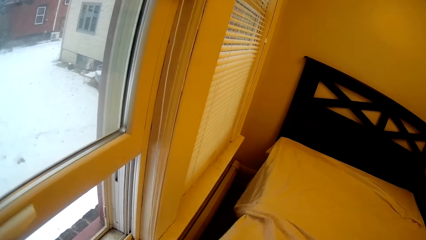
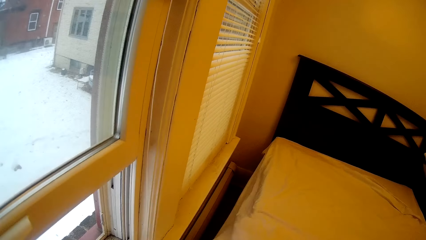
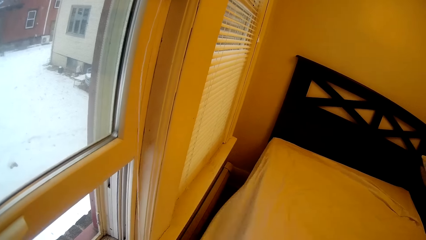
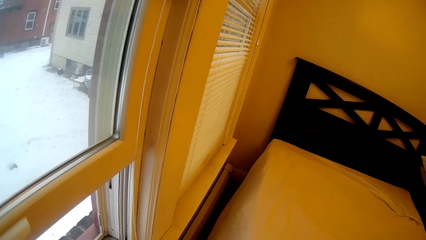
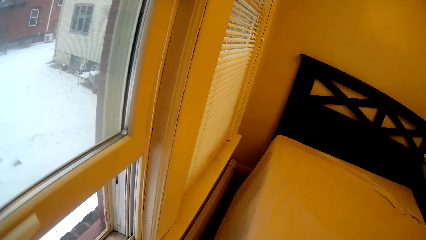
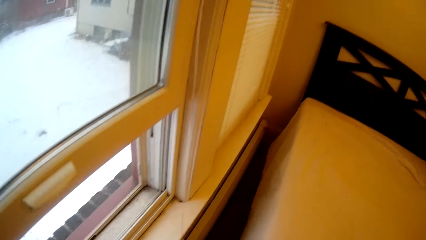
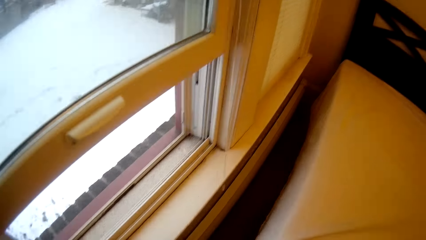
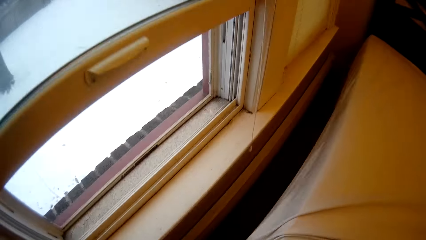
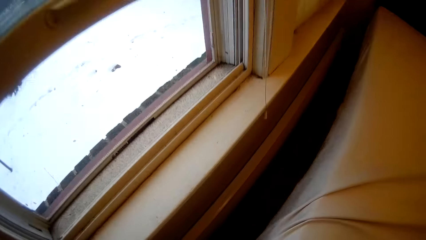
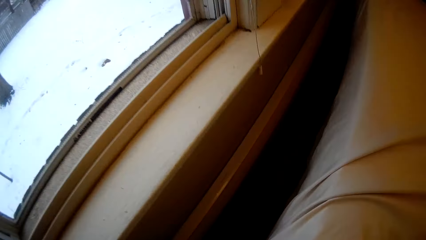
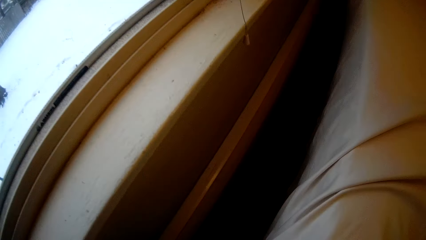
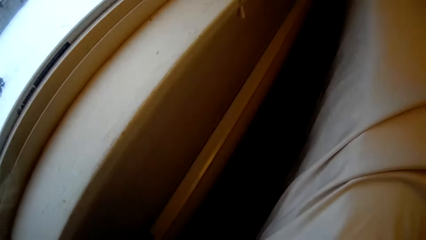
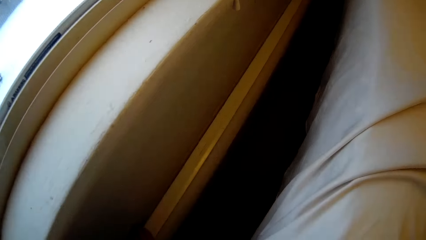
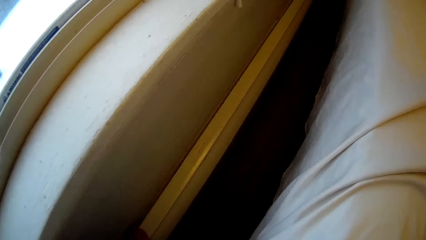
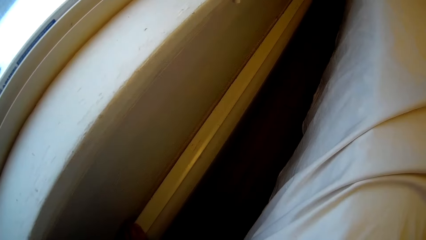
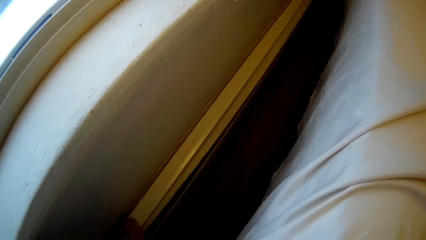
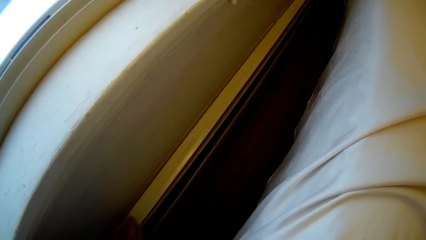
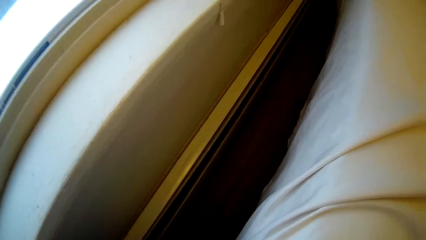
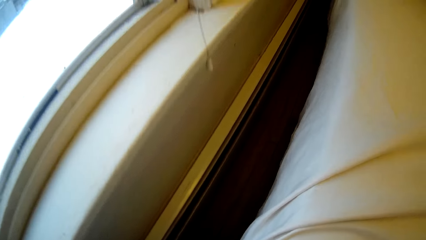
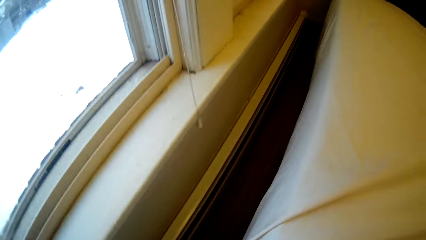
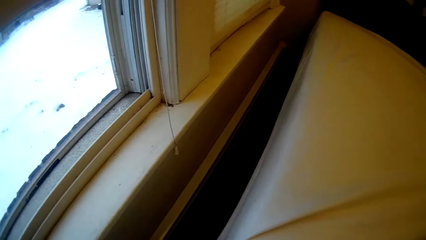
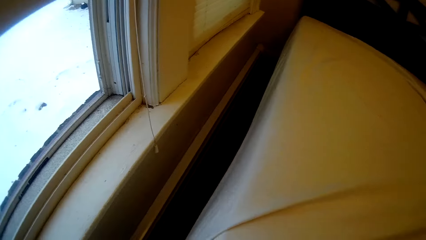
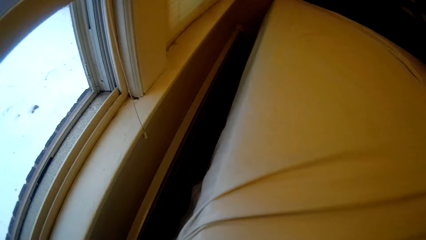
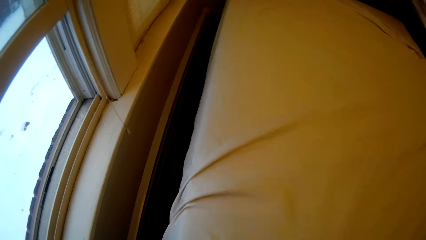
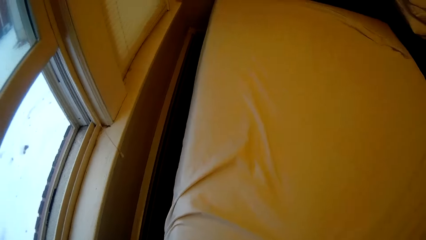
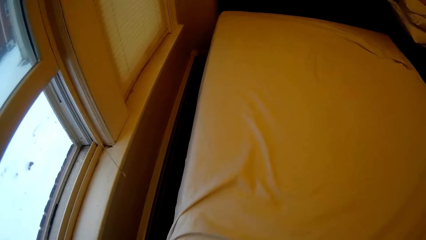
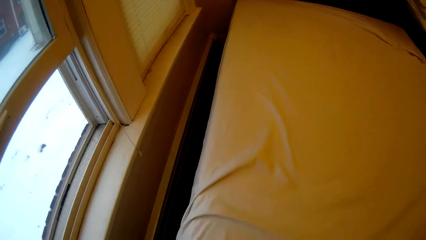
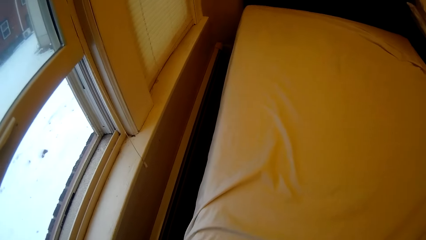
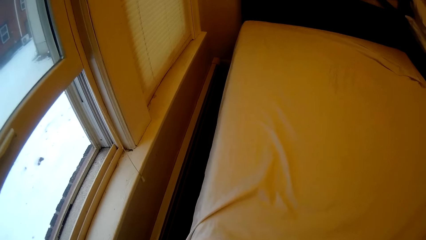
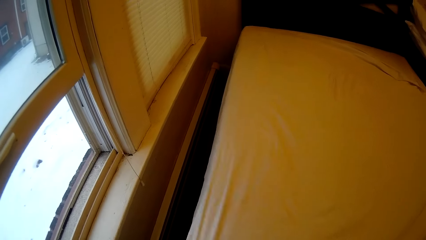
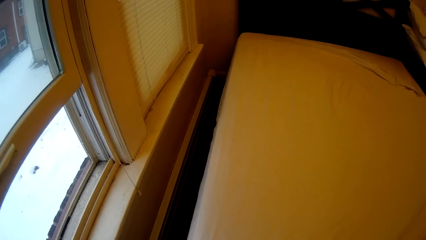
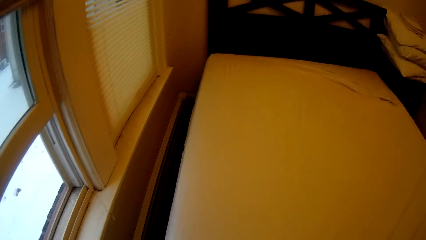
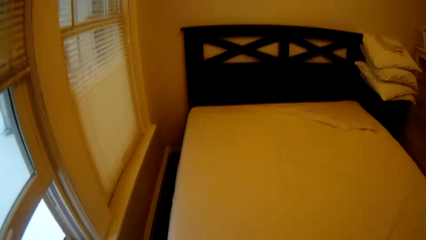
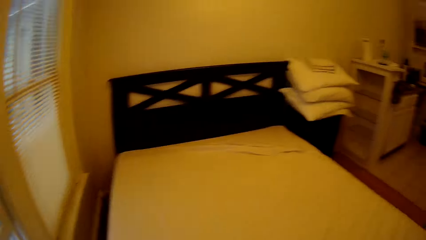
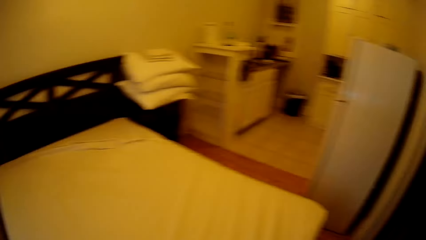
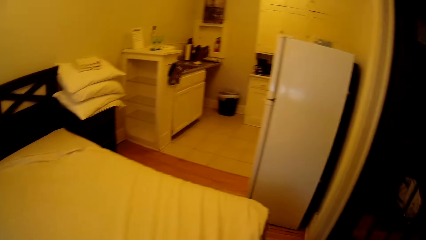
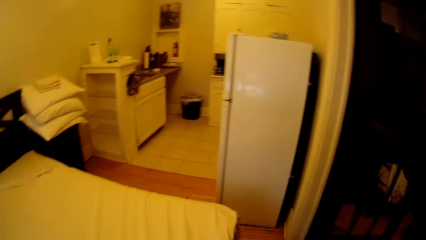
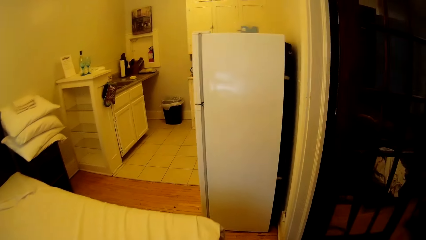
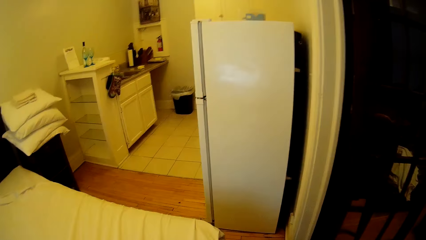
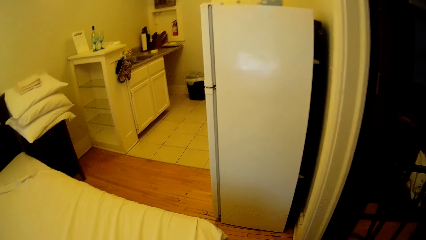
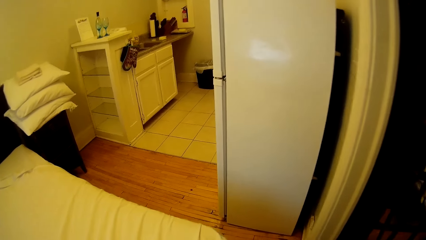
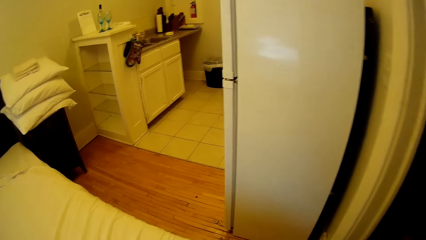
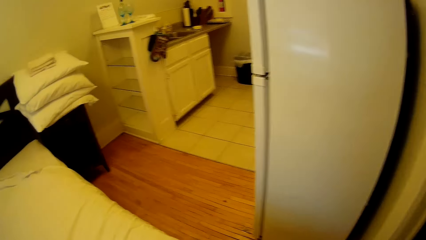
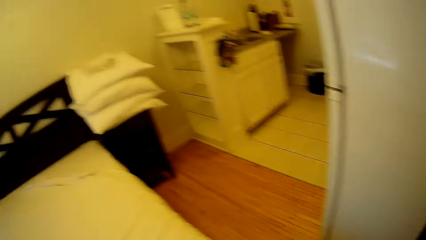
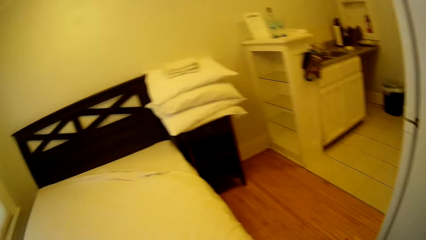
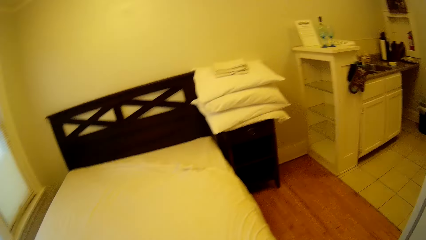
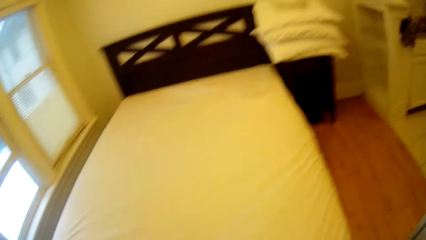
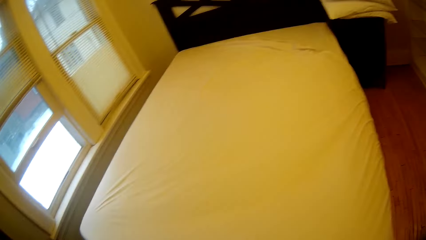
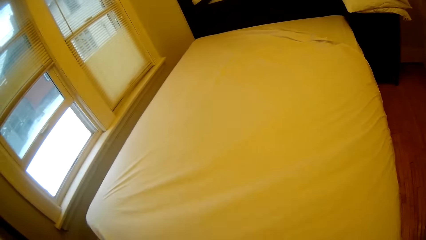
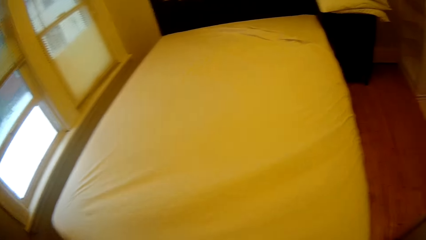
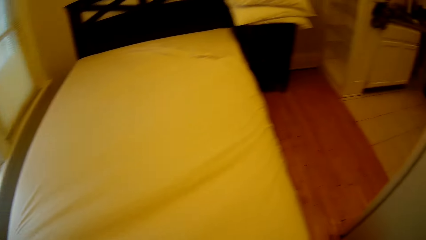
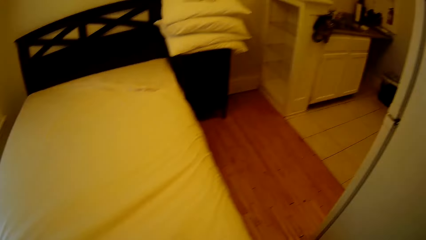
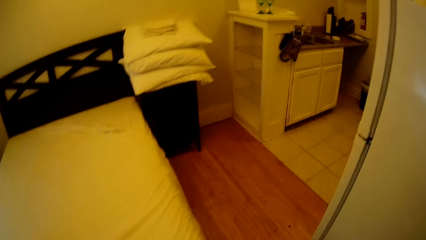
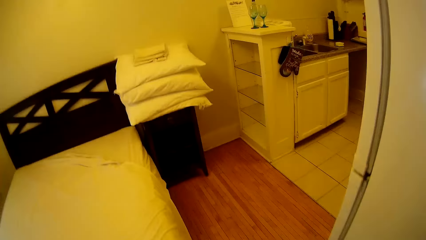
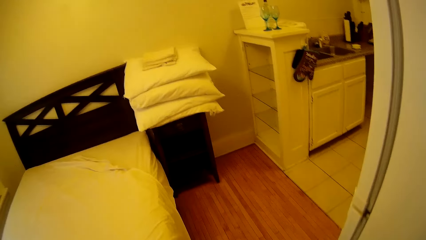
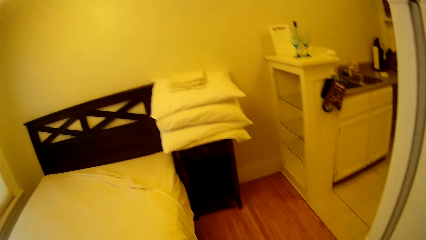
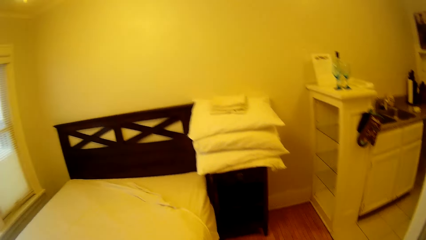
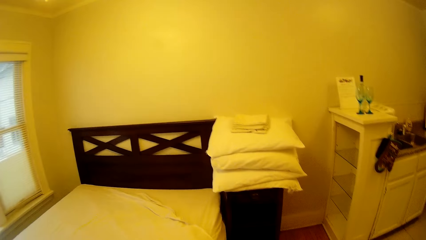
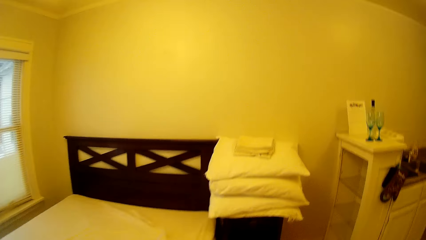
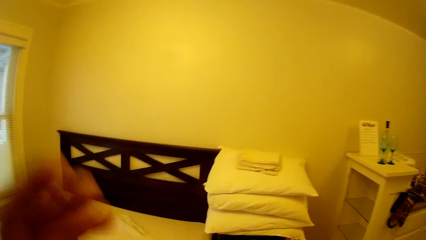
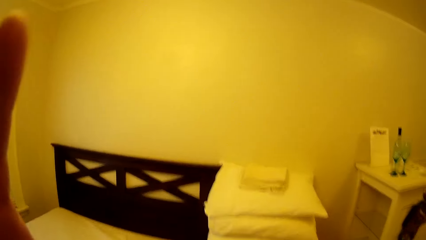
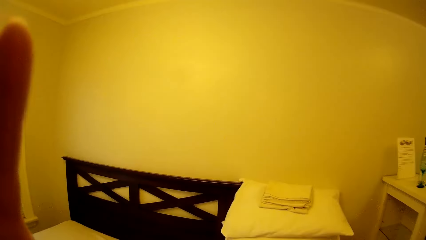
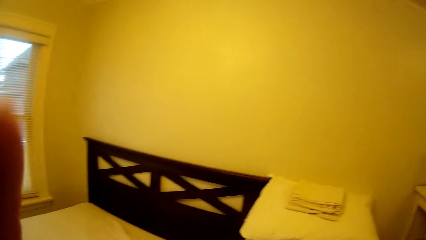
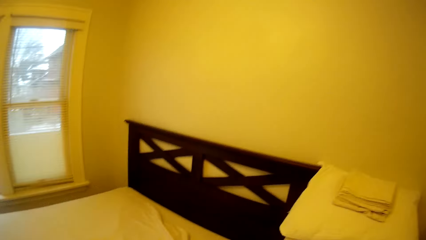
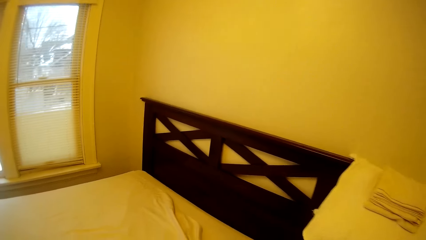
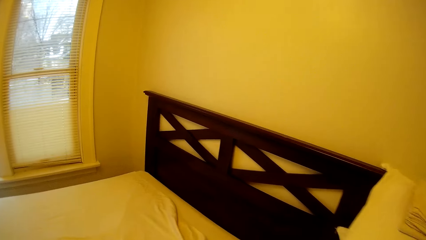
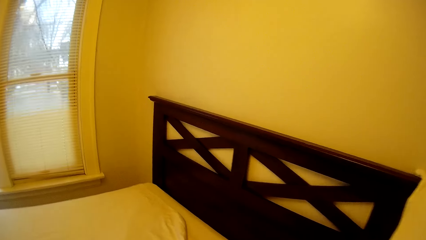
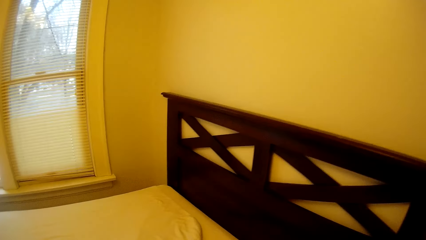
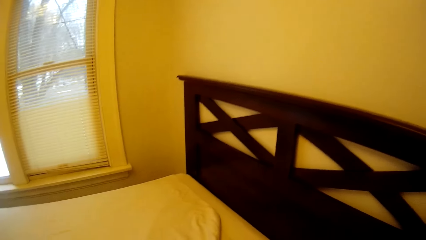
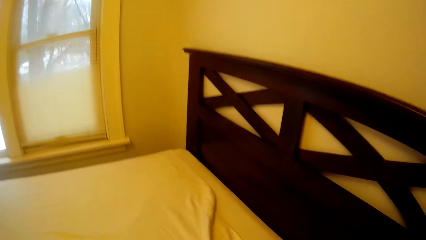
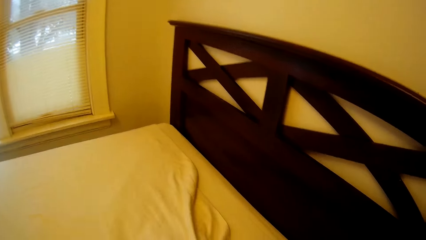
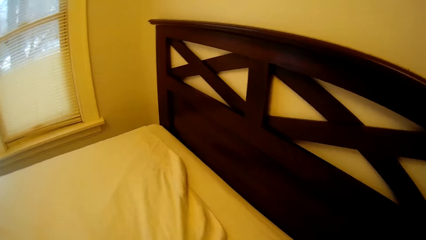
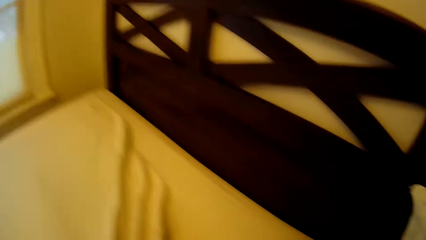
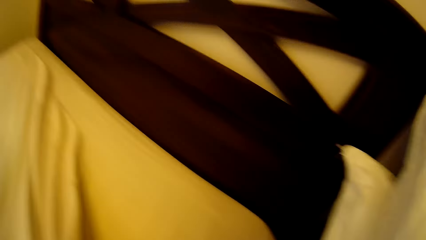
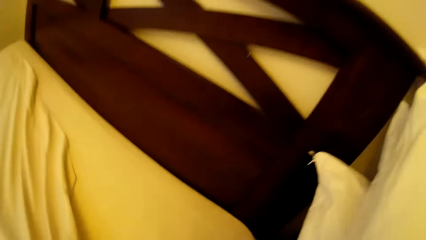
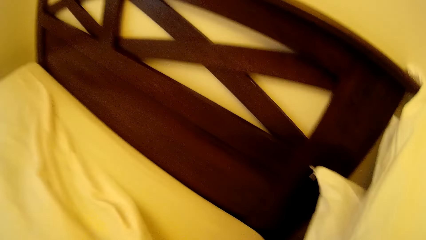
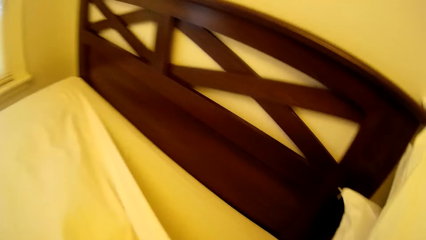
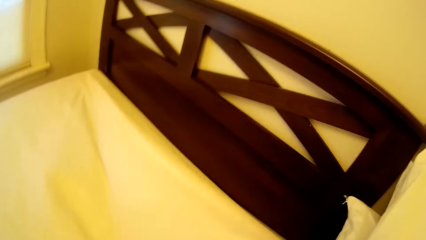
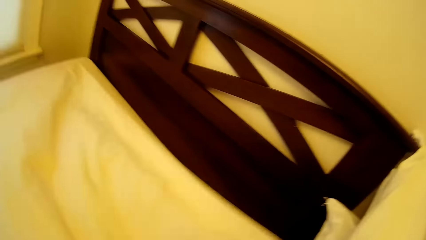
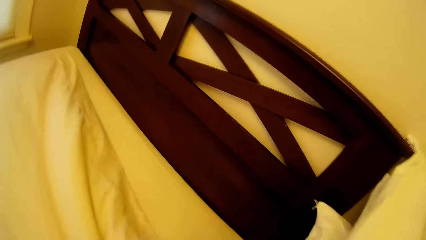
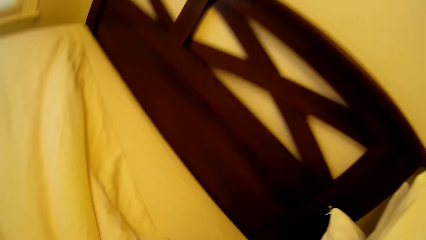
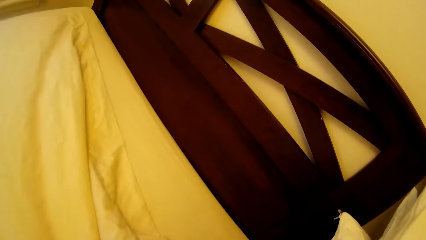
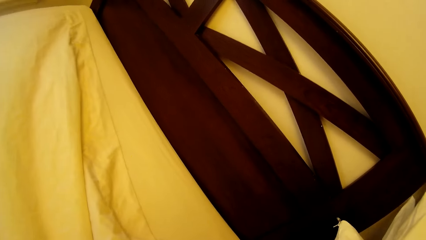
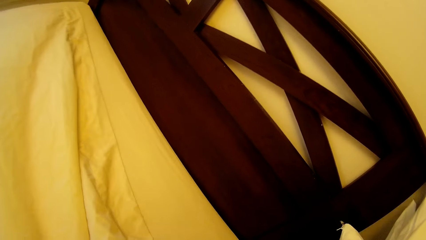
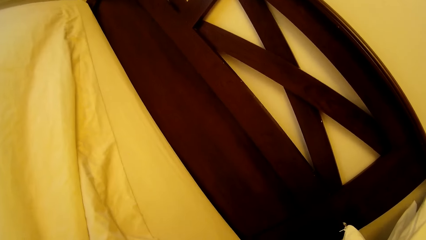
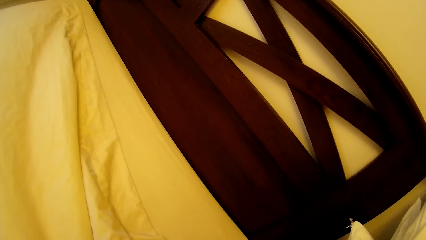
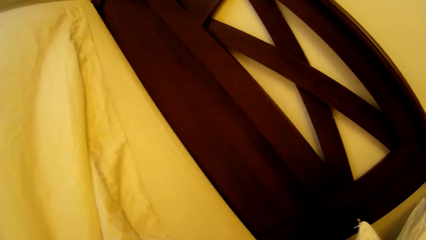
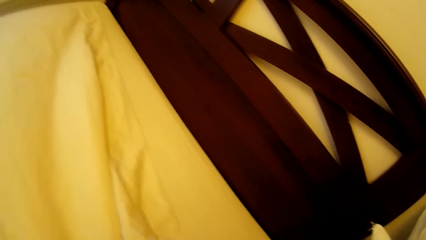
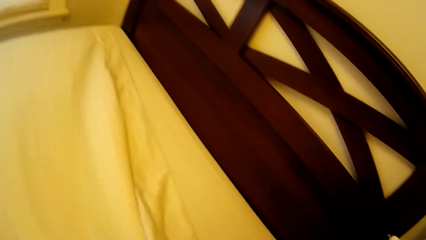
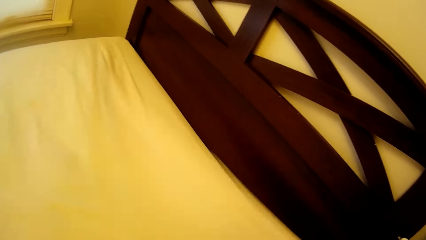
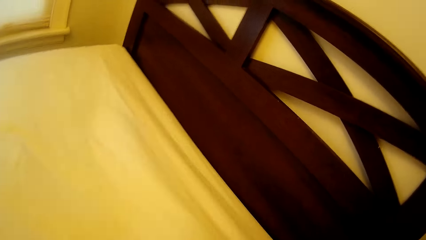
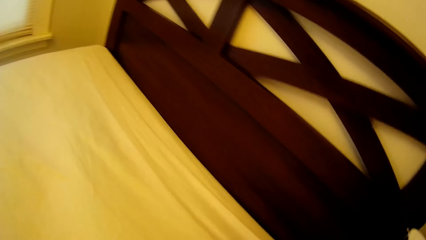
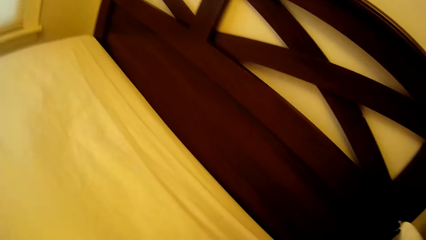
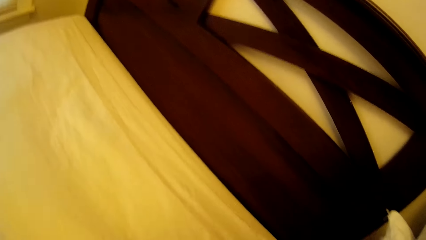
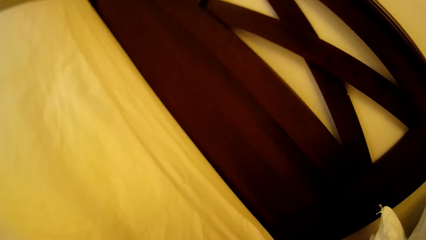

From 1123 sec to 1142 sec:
The camera wearer makes the bed. They walk around the bed. They lift a hand towards the head. They make the bed.
